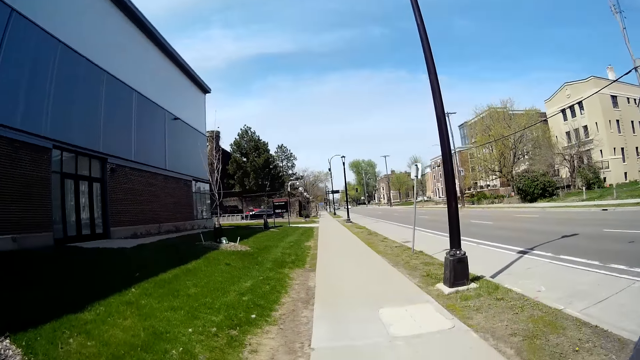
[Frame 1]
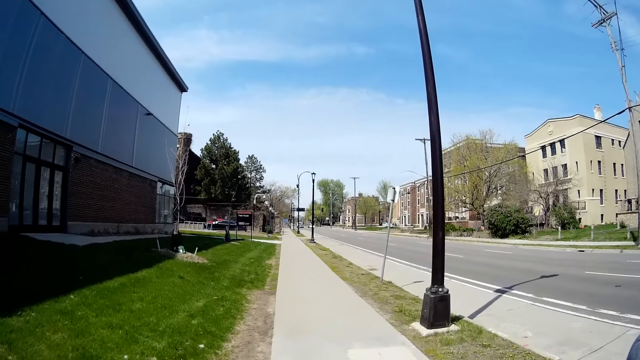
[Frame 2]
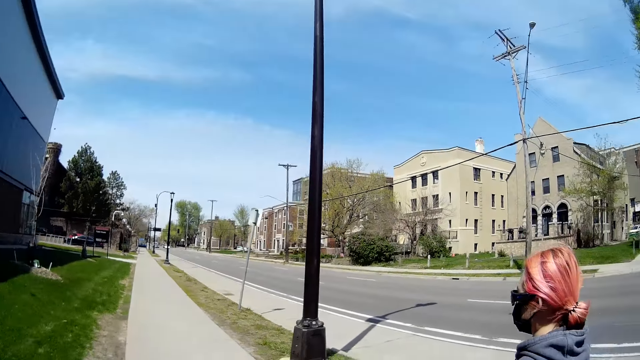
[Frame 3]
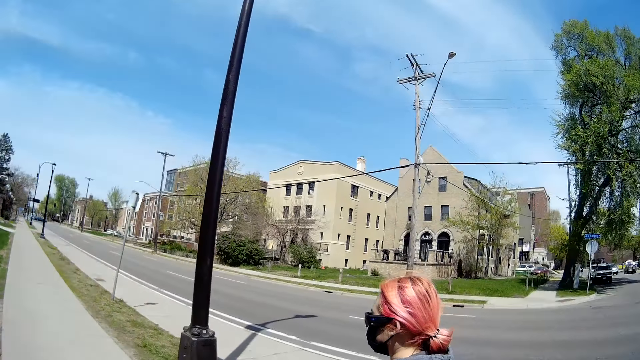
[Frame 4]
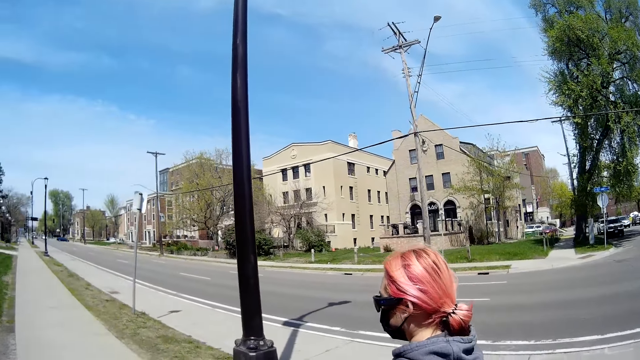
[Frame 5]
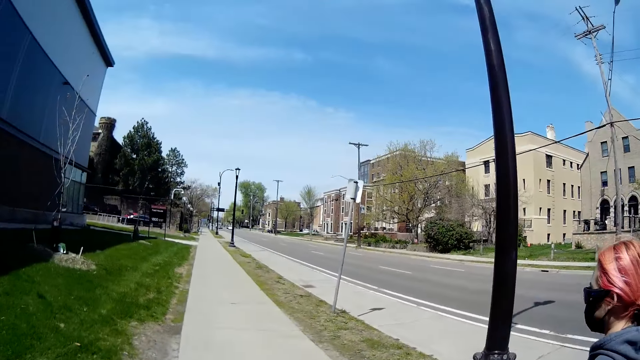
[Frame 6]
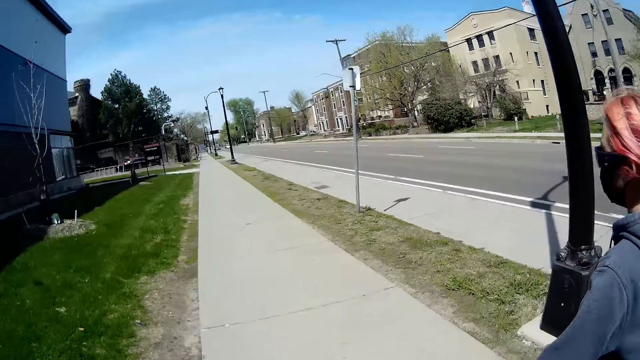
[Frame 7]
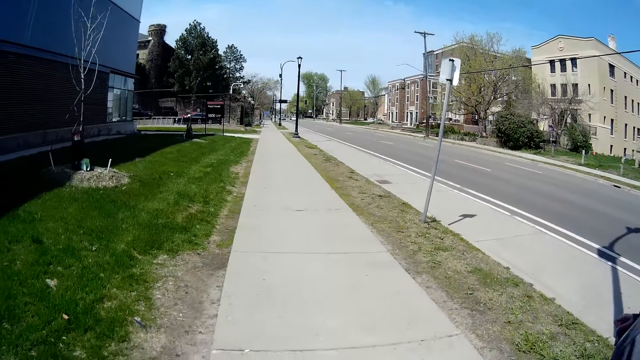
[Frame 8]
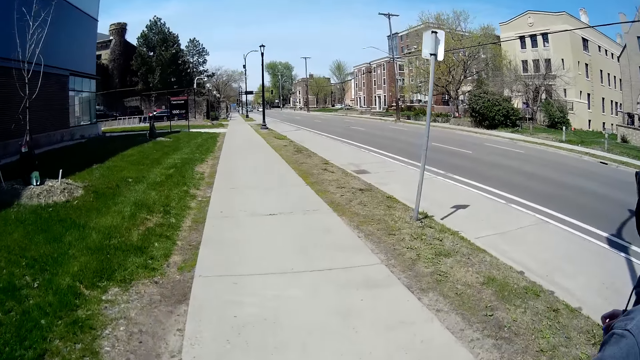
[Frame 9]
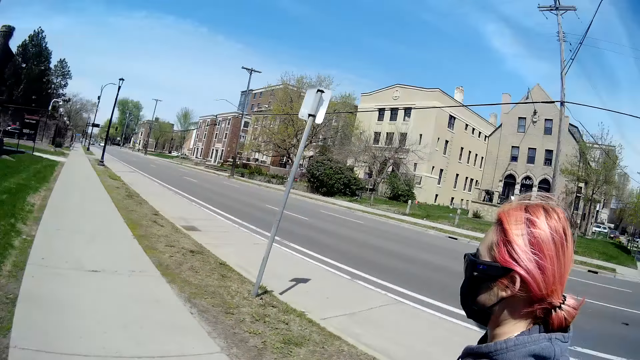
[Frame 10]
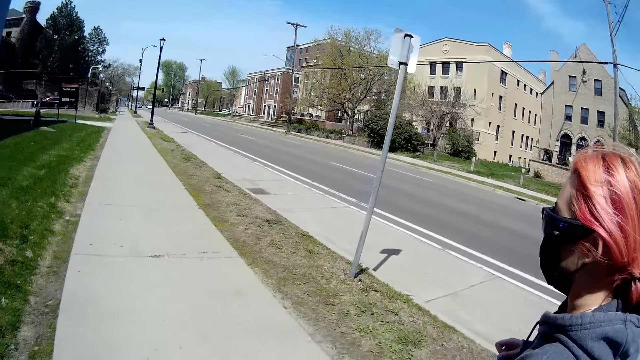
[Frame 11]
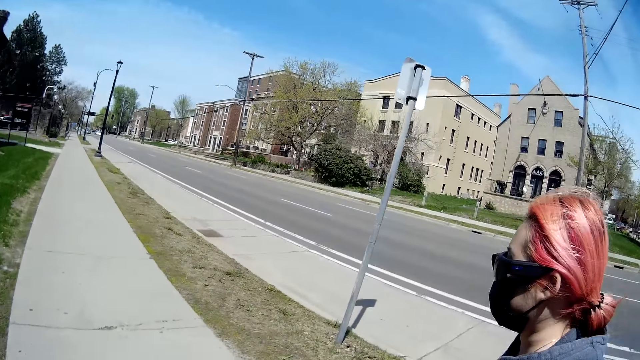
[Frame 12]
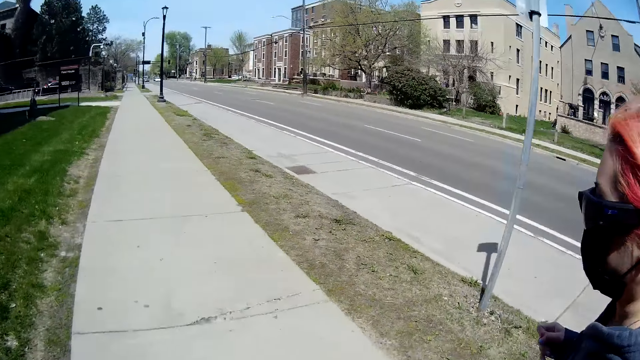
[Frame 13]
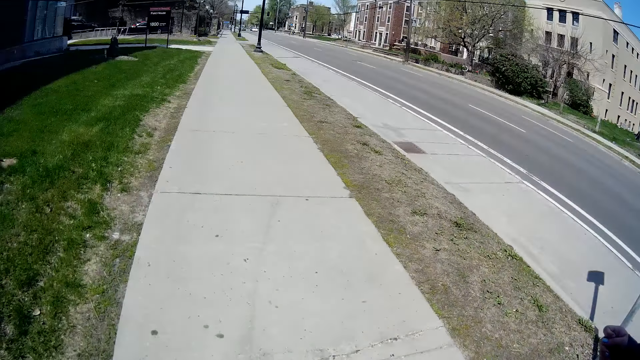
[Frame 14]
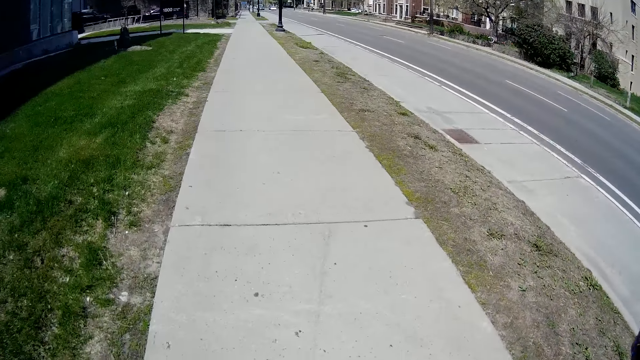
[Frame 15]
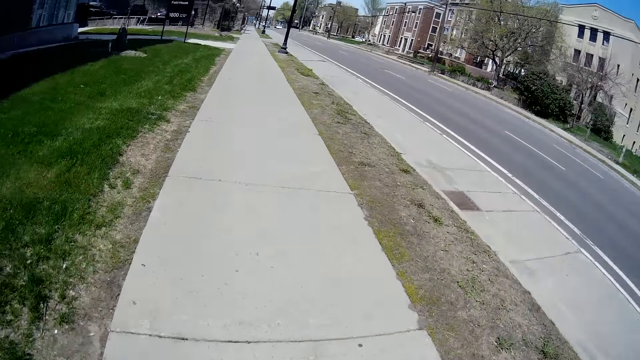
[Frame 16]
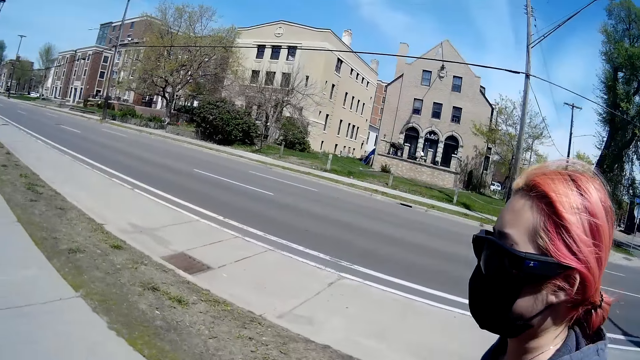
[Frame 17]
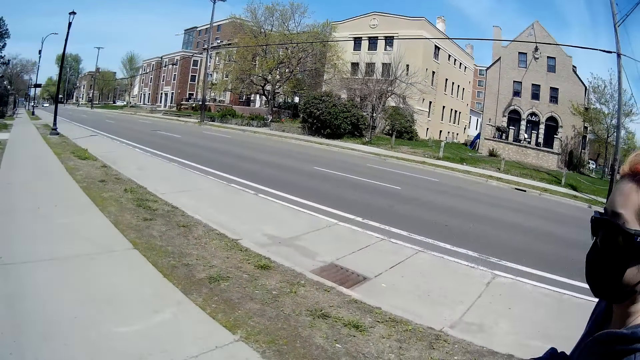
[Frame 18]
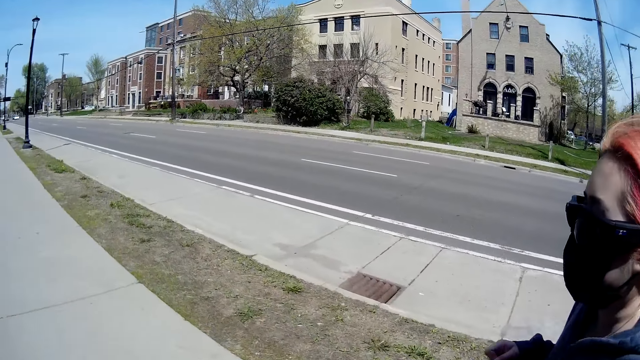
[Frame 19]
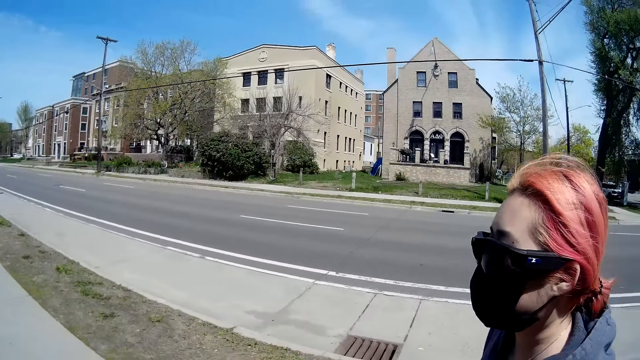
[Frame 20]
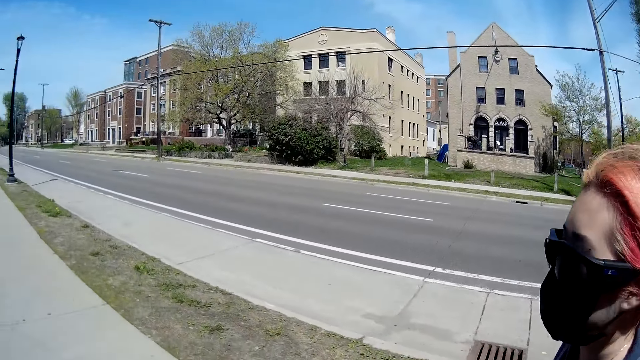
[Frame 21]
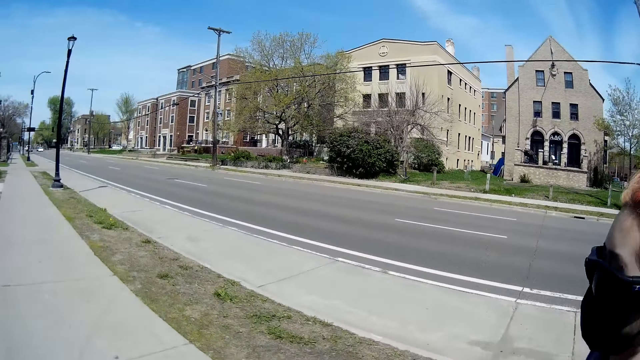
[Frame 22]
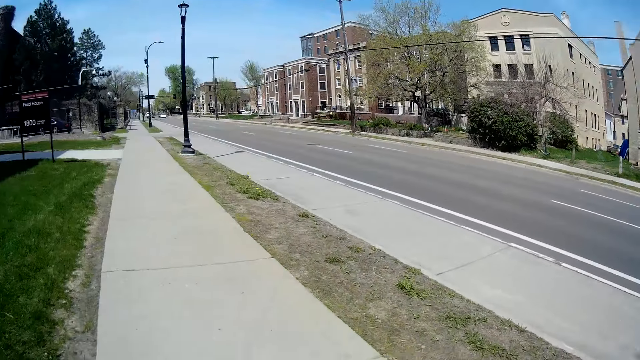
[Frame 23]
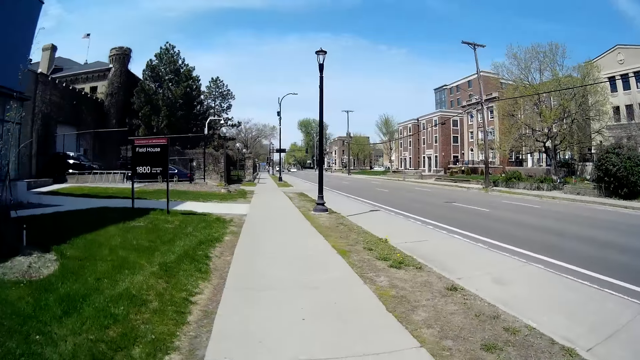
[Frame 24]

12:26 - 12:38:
The camera wearer interacts with the woman. The woman talks to the camera wearer. The camera wearer walks beside the woman.

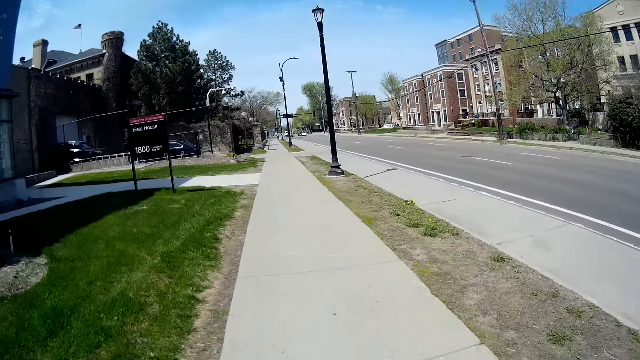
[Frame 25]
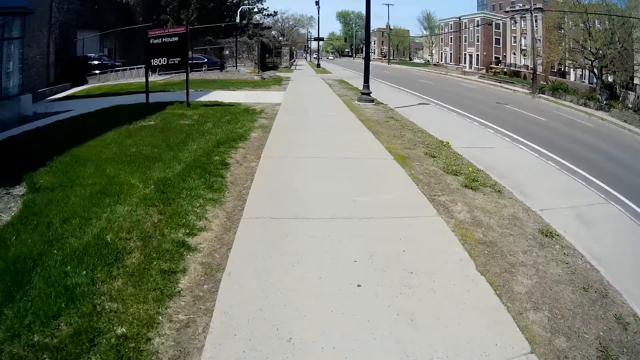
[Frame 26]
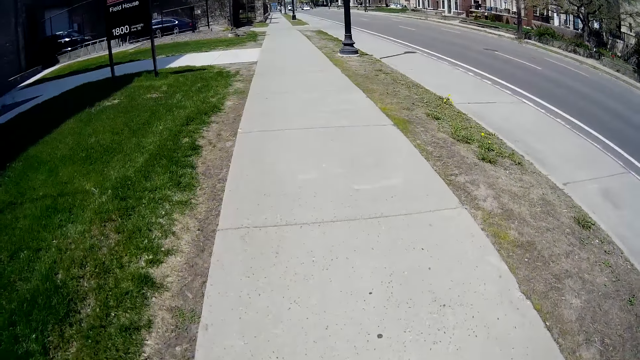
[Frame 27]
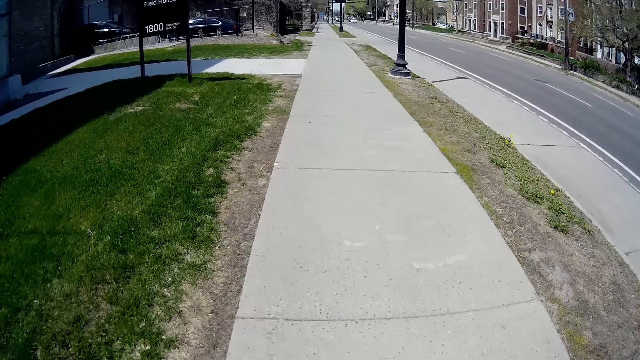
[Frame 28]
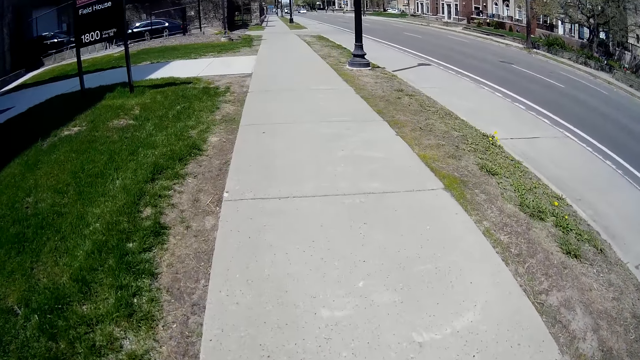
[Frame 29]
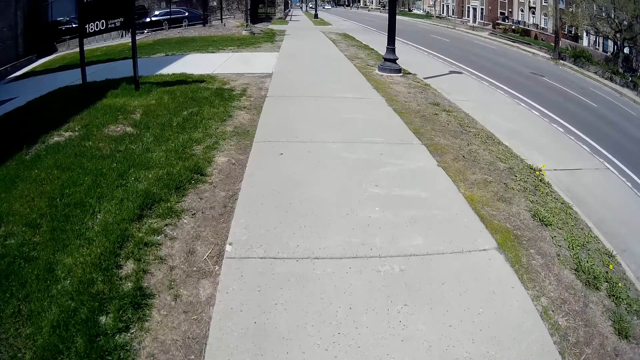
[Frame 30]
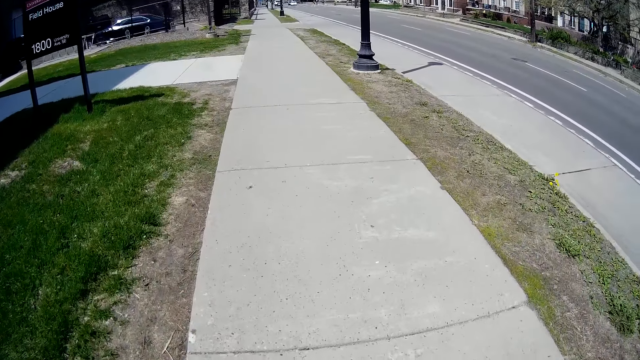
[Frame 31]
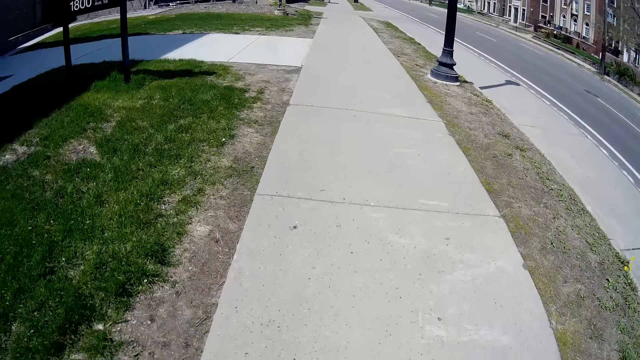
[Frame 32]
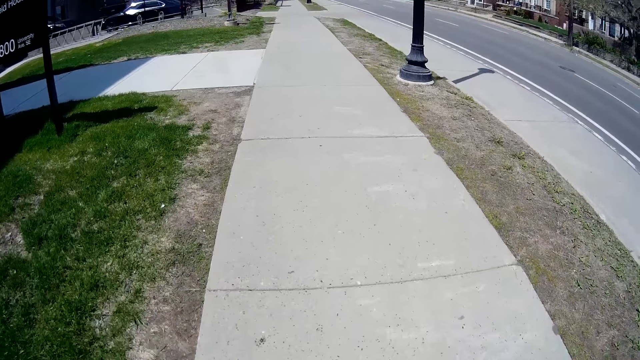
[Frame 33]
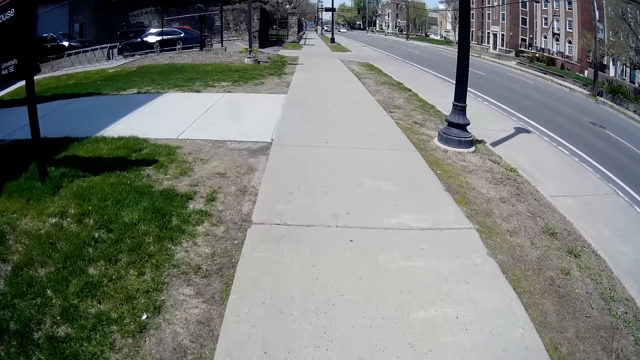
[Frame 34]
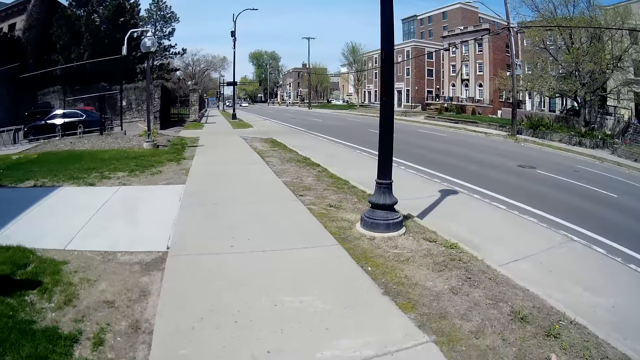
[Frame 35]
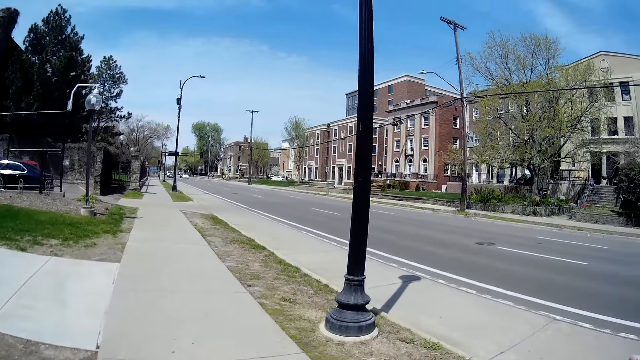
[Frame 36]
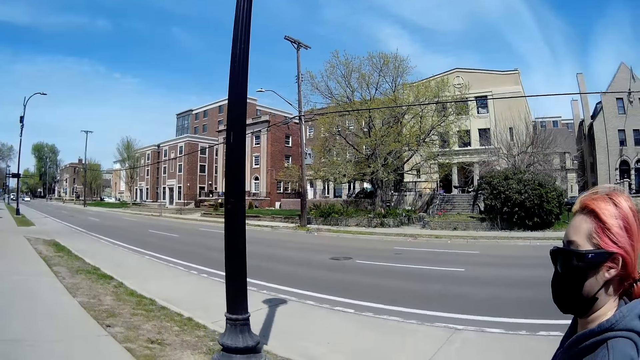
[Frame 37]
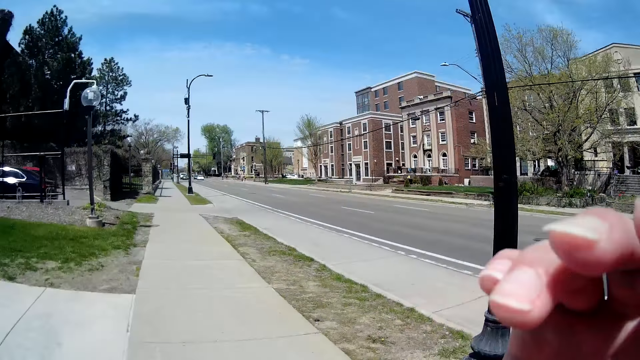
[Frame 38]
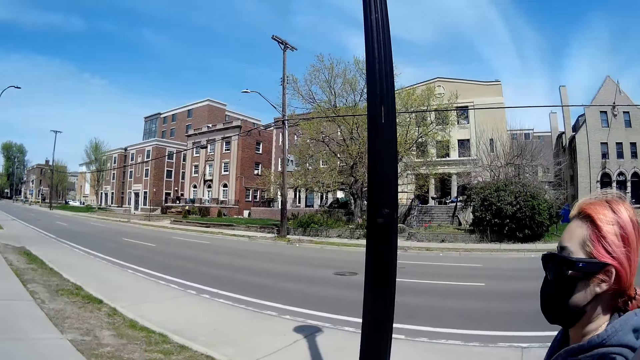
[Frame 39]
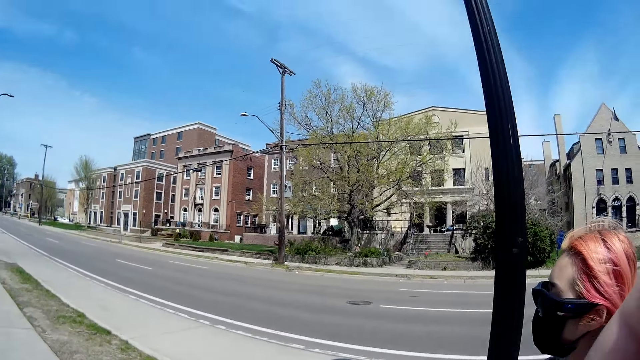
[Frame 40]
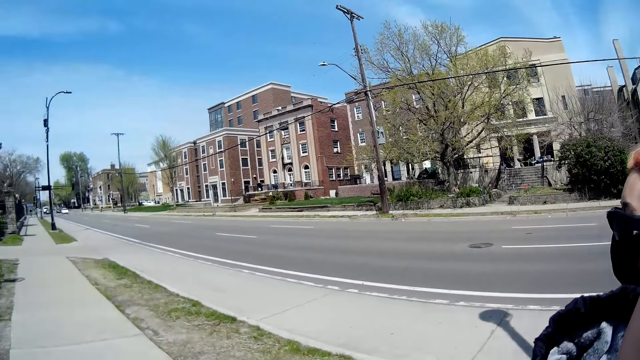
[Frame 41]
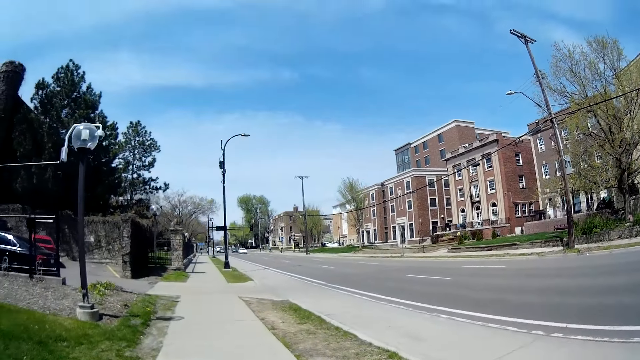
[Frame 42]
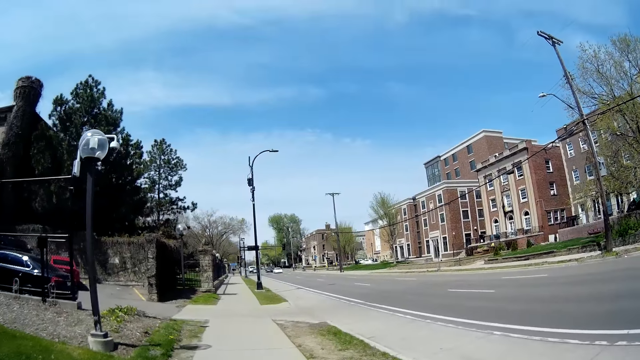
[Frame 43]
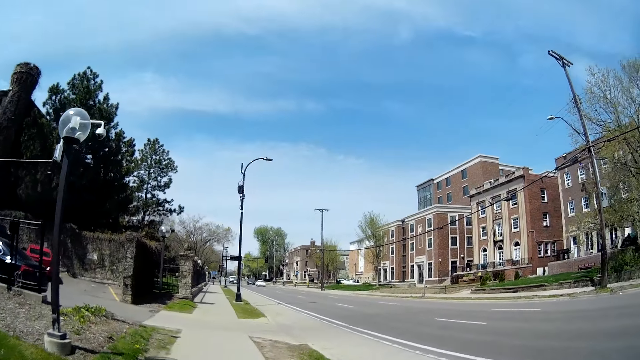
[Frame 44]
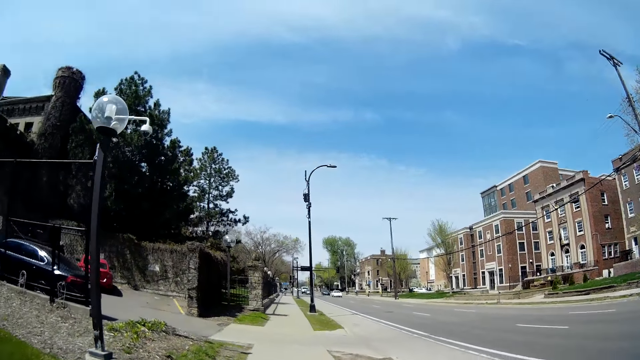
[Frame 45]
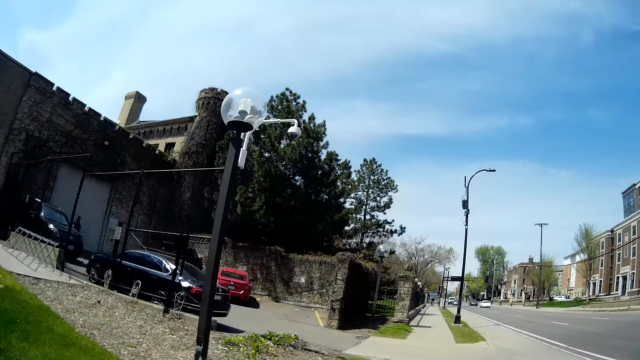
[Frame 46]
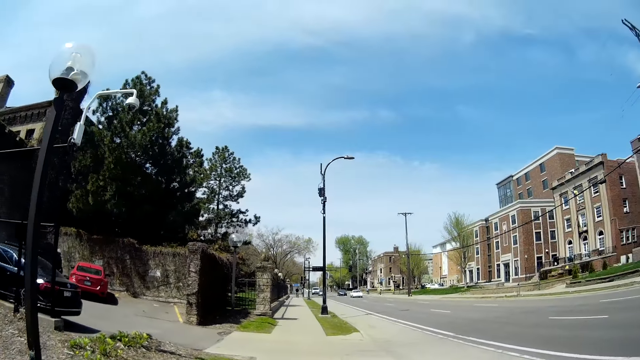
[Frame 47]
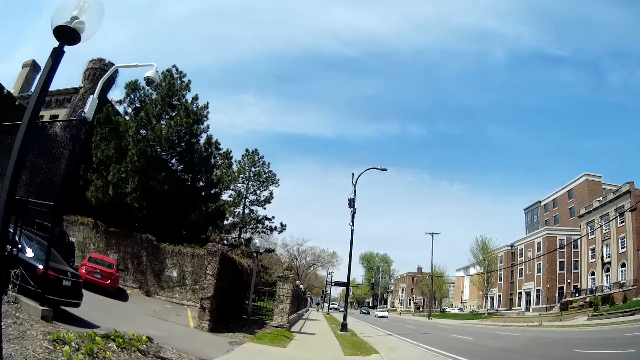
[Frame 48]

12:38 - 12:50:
The camera wearer talks to the person. She adjusts her hair with her right hand.
